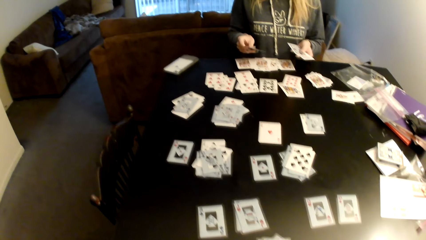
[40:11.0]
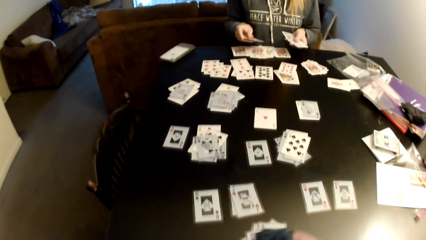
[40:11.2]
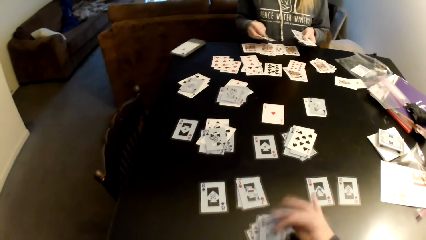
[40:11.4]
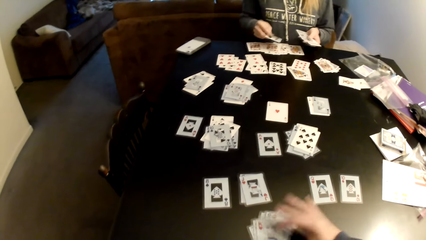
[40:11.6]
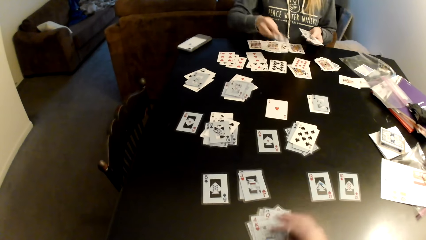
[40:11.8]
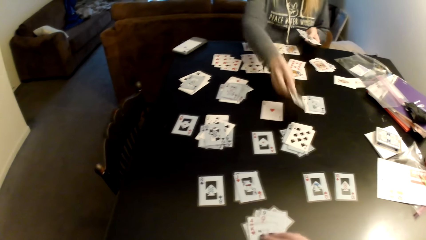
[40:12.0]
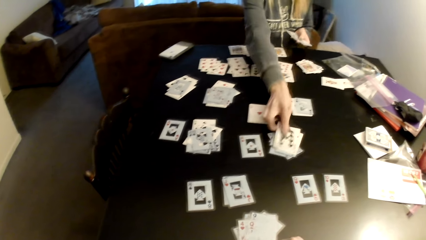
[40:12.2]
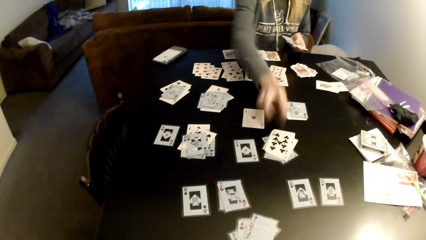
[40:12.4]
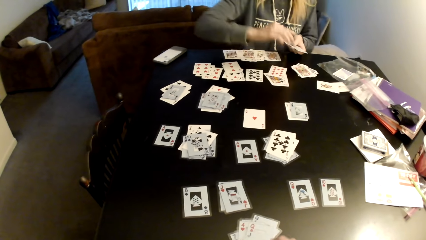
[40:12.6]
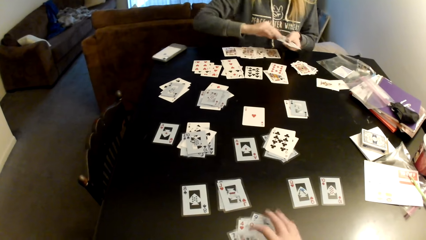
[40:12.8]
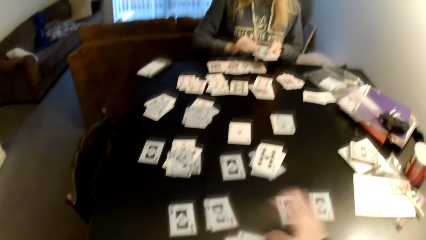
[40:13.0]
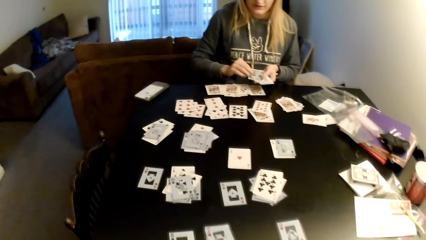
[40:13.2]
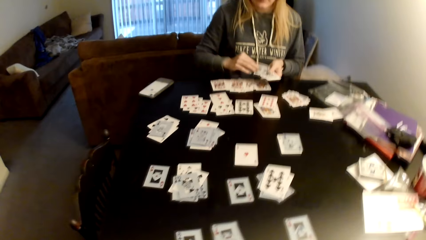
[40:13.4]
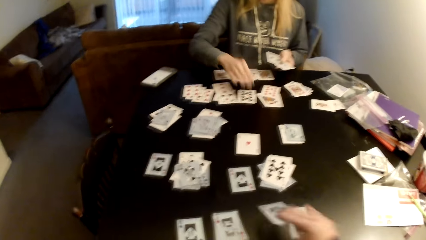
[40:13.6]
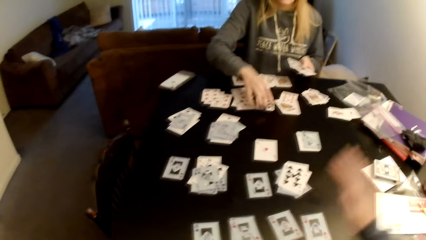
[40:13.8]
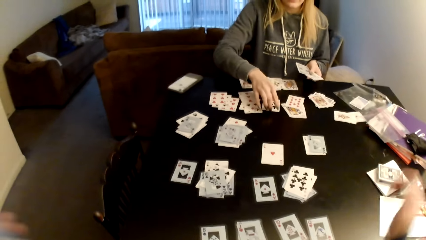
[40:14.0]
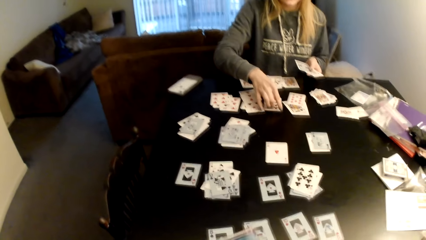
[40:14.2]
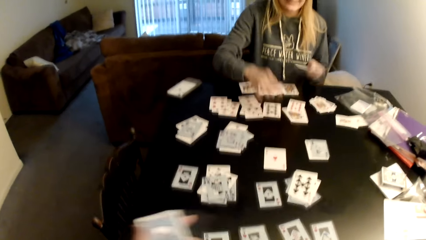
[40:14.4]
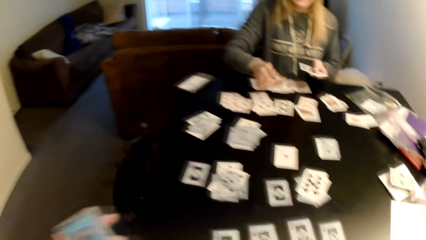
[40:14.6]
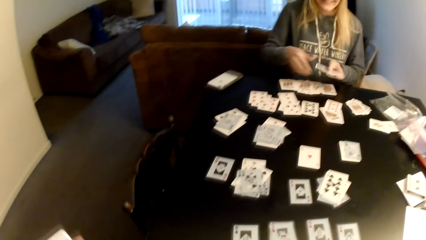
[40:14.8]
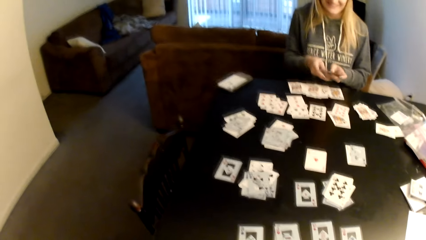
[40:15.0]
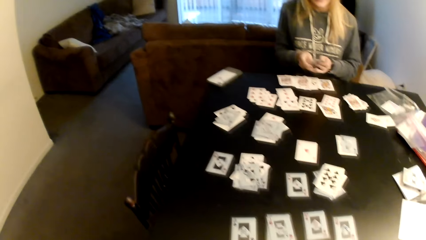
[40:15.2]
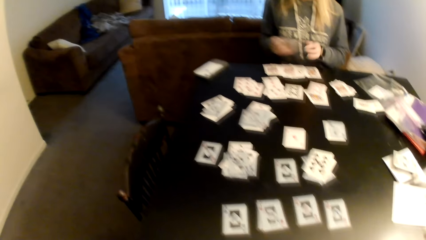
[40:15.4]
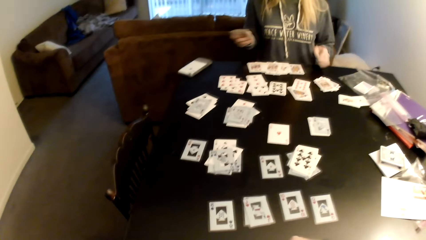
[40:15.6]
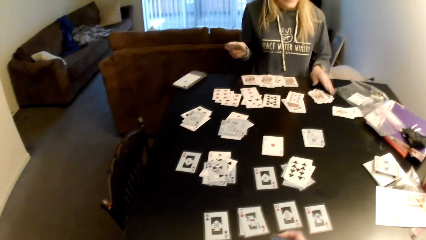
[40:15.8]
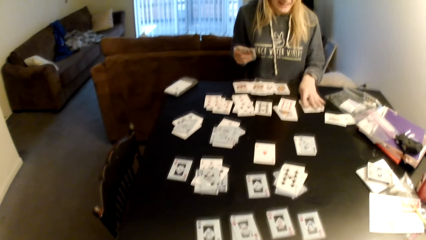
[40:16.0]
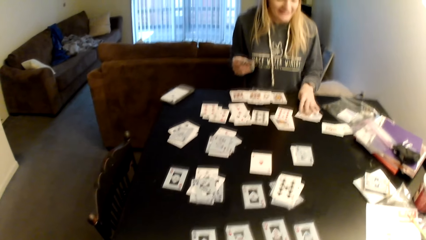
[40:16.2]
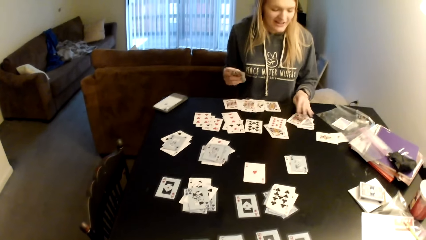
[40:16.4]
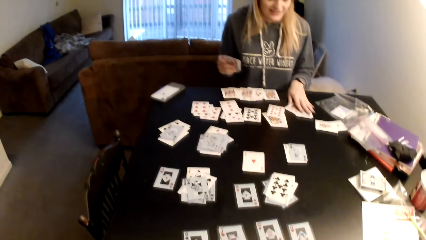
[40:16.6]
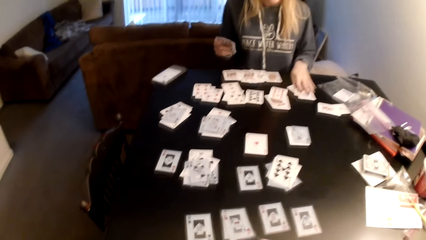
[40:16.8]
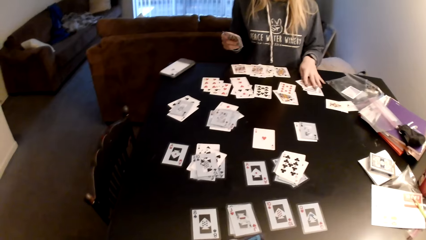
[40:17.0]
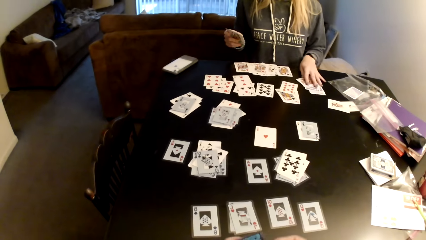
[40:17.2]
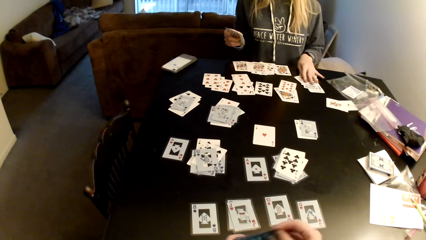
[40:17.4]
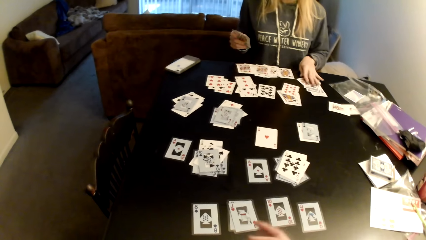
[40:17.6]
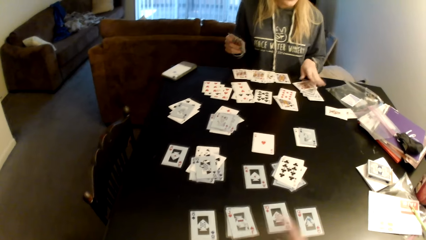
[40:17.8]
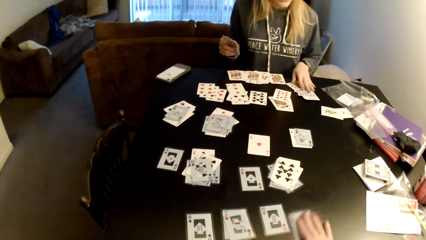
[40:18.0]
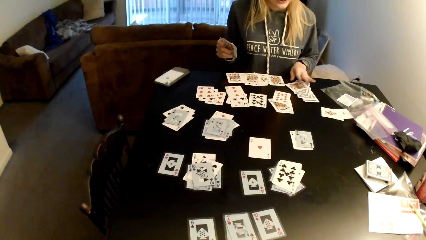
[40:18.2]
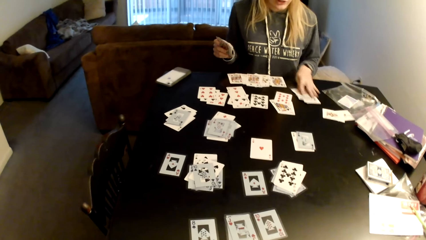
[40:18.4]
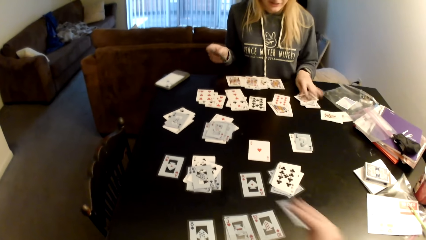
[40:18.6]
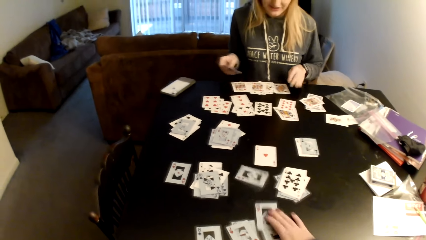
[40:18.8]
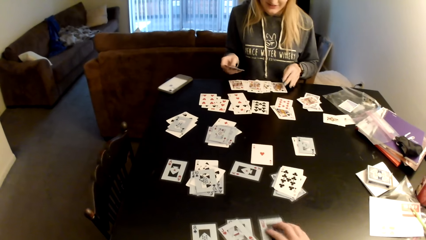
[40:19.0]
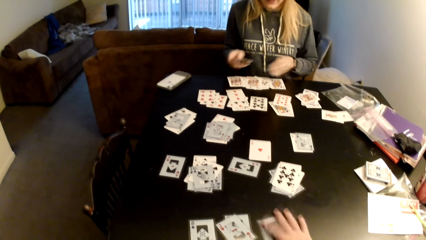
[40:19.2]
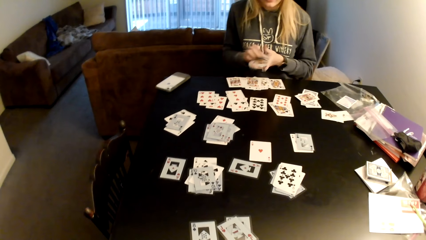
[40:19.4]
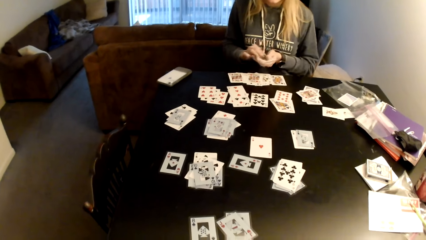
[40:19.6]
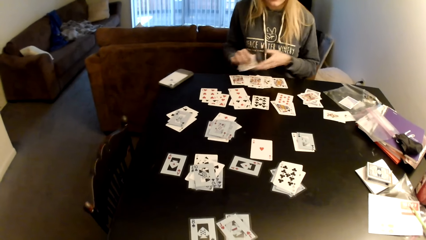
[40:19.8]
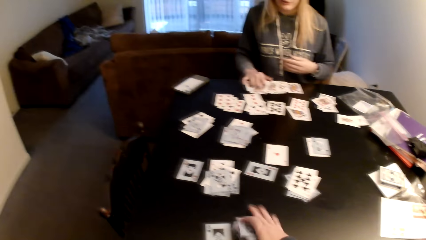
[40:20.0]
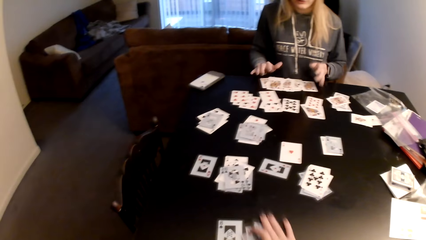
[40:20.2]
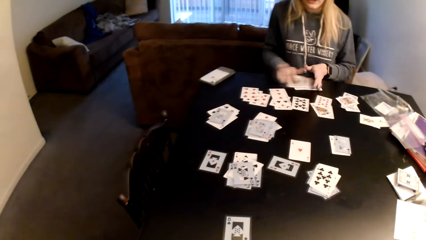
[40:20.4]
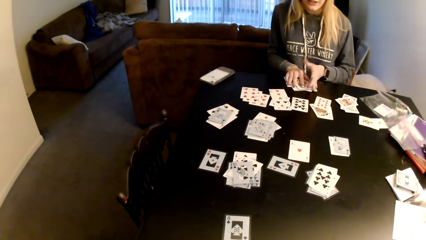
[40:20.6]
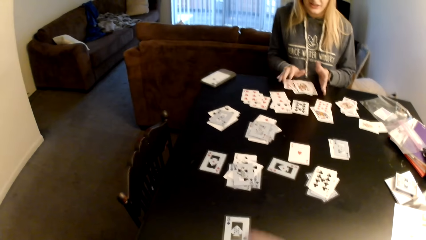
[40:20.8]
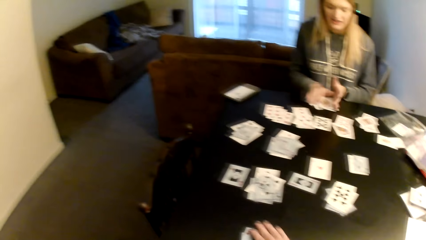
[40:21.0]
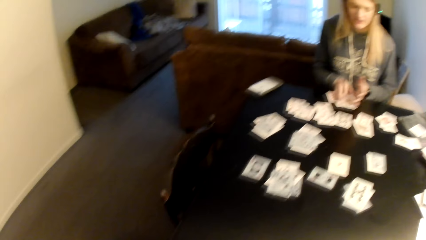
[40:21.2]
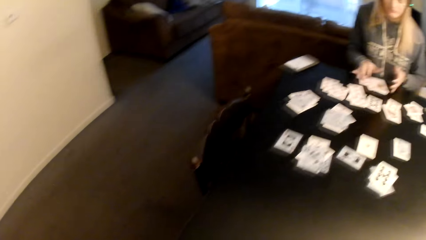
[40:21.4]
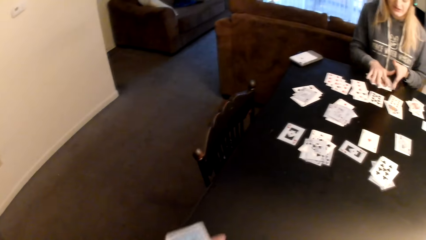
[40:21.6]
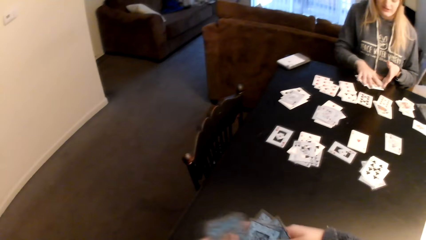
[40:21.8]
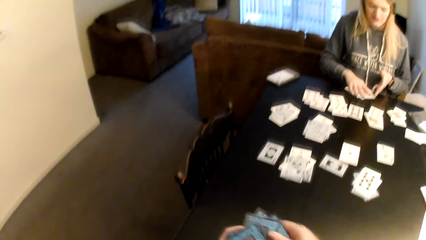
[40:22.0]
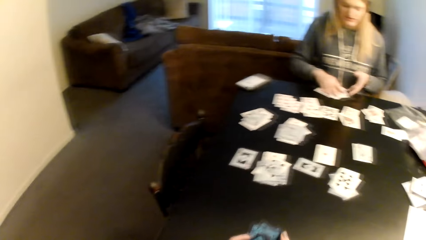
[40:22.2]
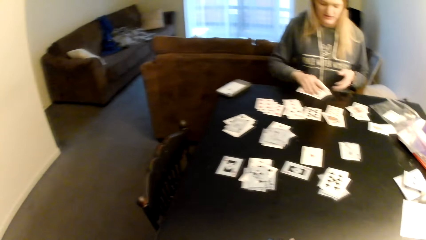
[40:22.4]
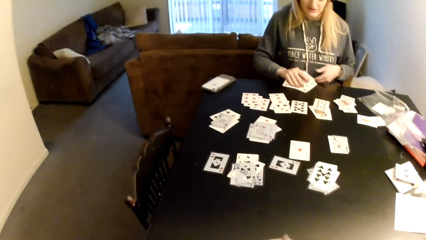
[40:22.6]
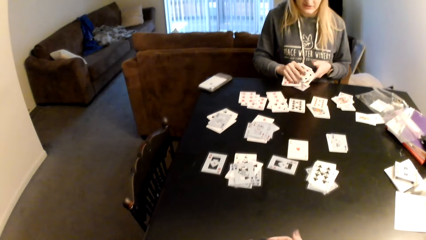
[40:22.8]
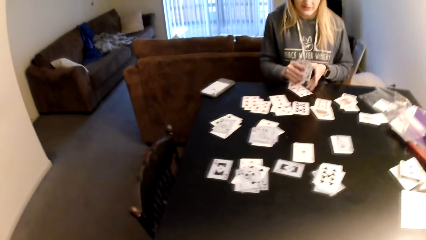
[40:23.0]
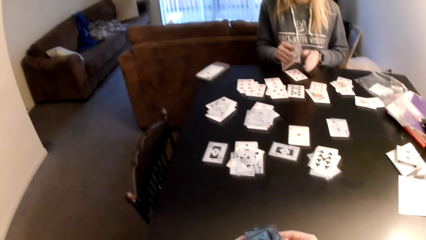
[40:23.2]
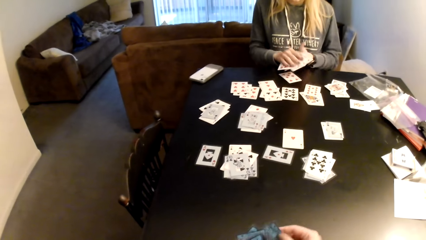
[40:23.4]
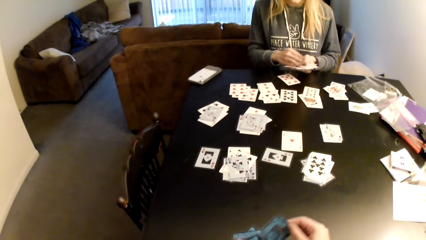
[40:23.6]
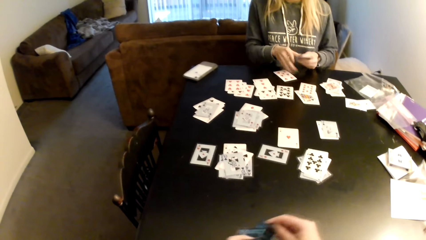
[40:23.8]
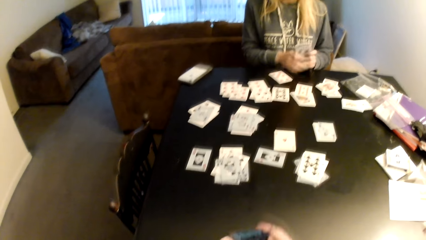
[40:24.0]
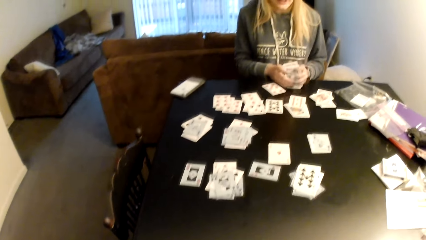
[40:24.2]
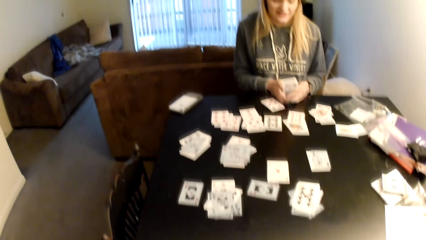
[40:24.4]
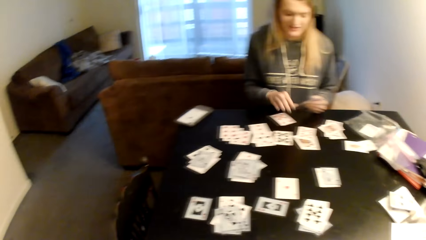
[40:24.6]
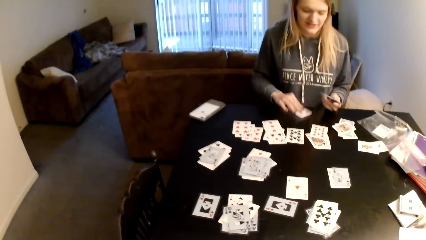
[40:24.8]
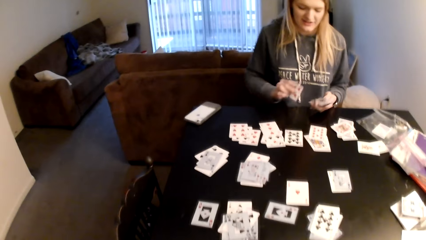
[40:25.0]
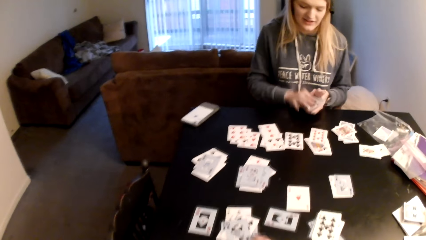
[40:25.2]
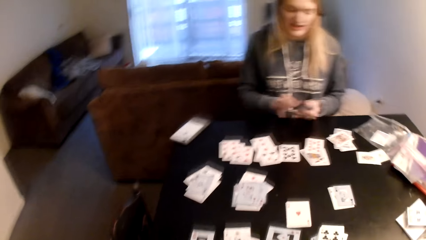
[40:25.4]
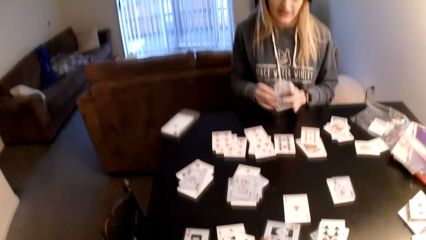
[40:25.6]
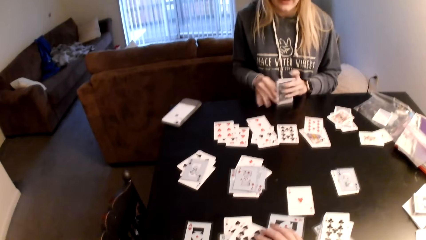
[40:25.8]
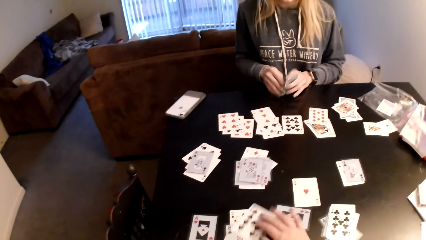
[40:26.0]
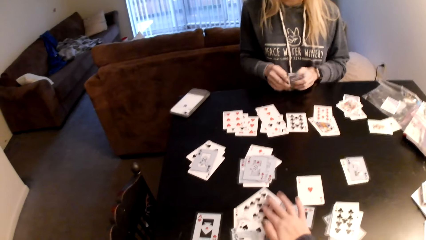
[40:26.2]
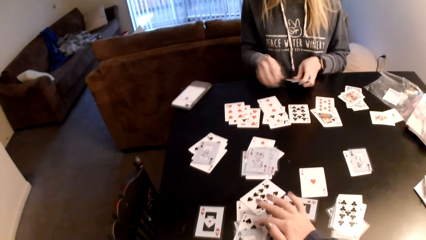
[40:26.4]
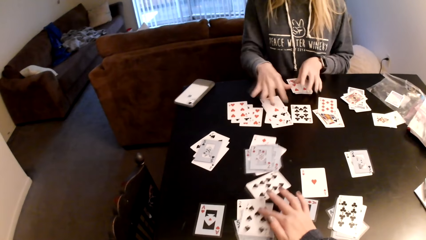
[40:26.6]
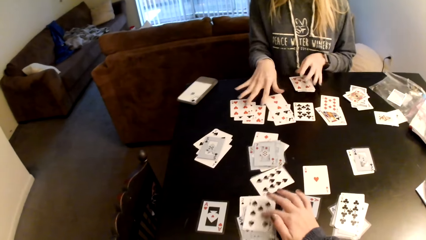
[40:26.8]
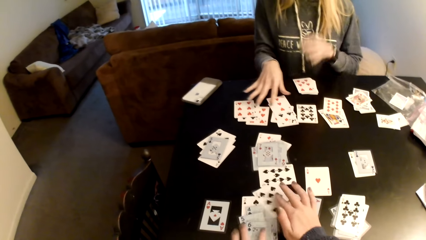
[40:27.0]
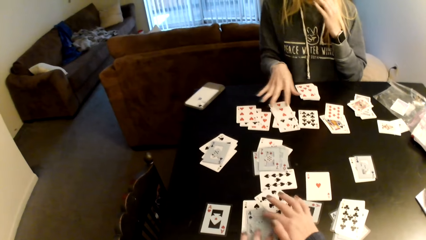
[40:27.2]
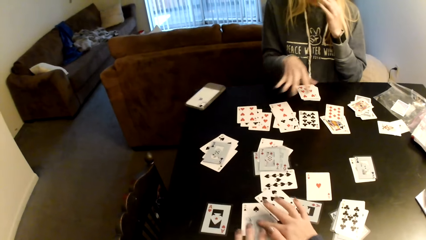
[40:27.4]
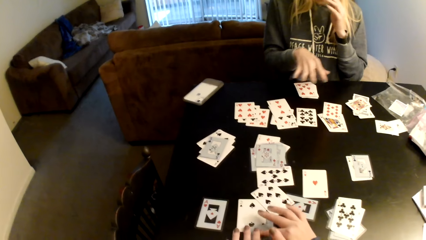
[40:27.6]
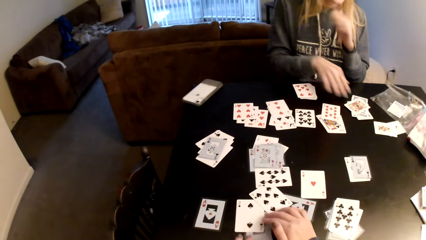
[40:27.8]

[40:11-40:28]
The woman puts down cards on the table. The camera wearer adjusts cards on the table. She pushes the cards aside. The woman adjusts cards on the table, holds the cards with both hands, pulls her hand off the cards, and picks up cards. The camera wearer looks around the room. The woman pulls her hand off the cards. The camera wearer adjusts cards on the table. The woman holds the cards with both hands, pulls her hand off the cards, puts the cards on the table, collects the cards with both hands, adjusts cards on the table, picks up cards, and aligns the cards. The camera wearer adjusts cards on the table. The woman picks up a card and holds the cards with both hands. The camera wearer drags the cards on the table.
